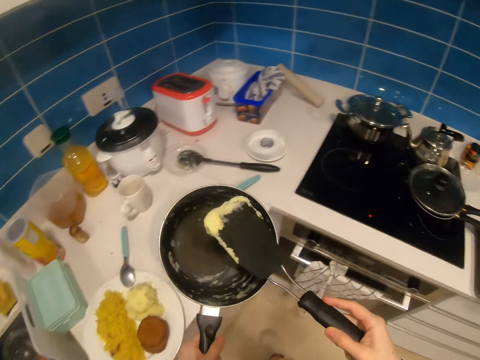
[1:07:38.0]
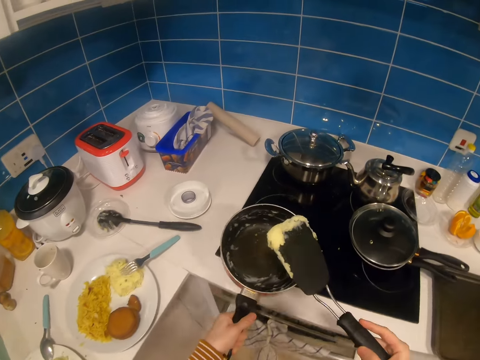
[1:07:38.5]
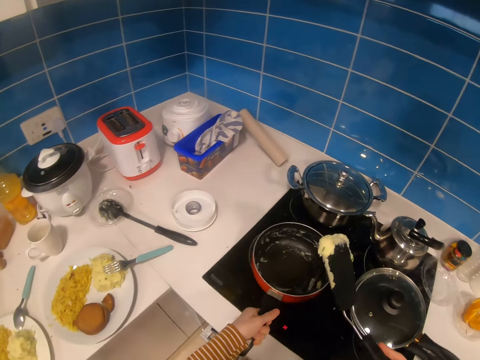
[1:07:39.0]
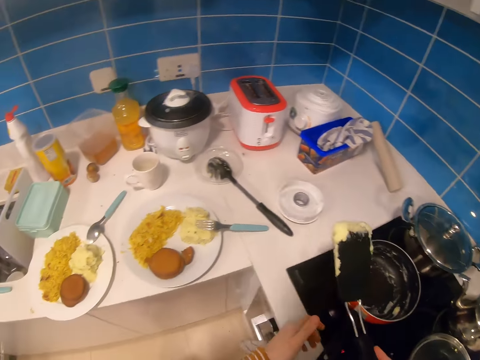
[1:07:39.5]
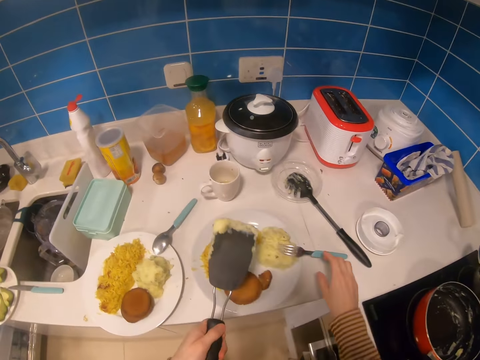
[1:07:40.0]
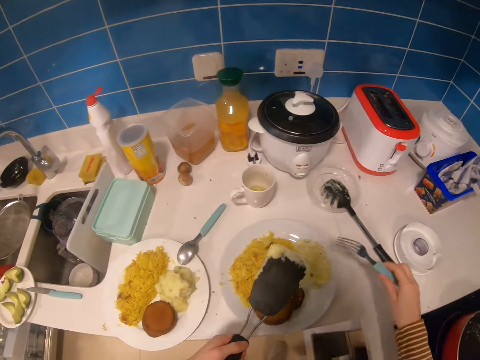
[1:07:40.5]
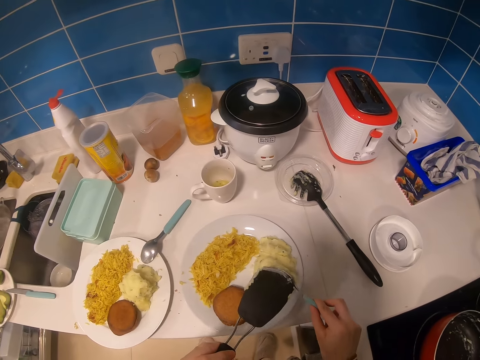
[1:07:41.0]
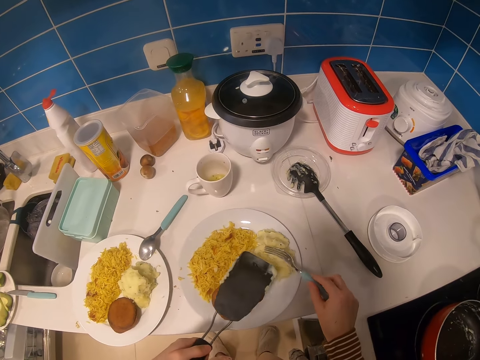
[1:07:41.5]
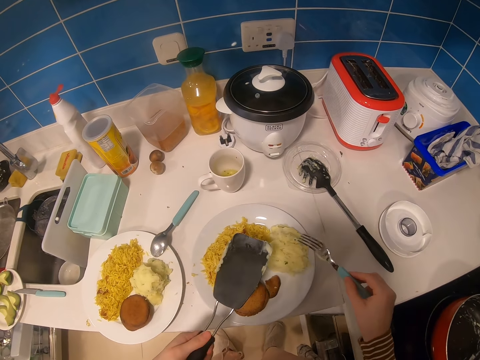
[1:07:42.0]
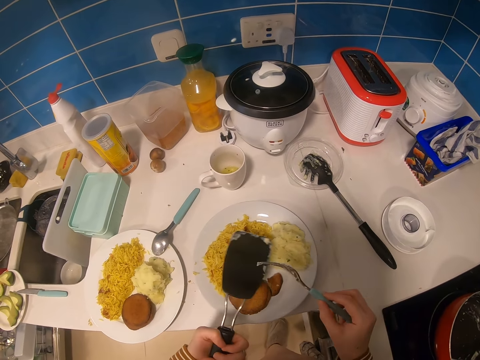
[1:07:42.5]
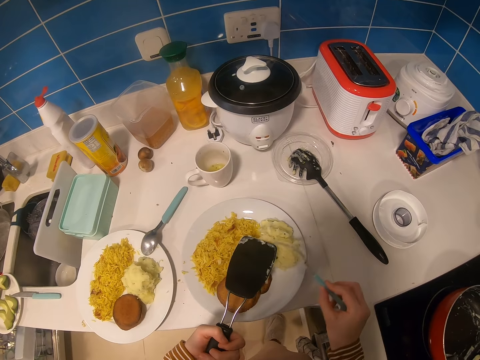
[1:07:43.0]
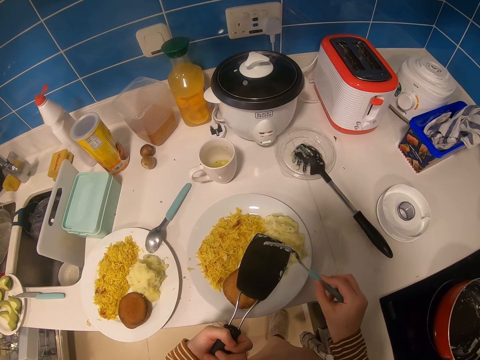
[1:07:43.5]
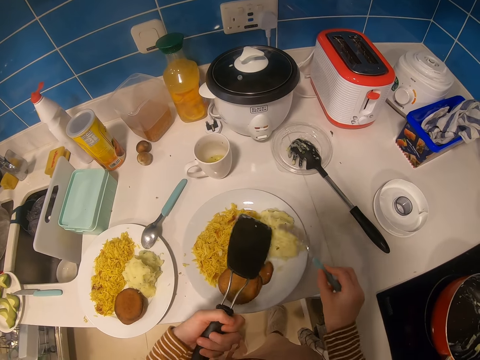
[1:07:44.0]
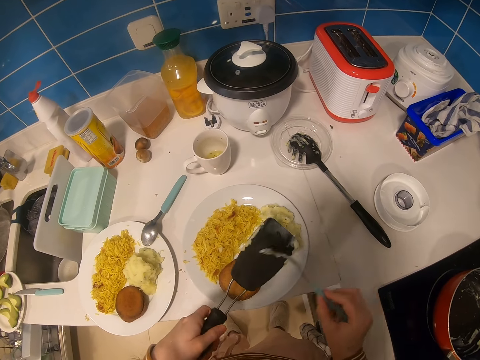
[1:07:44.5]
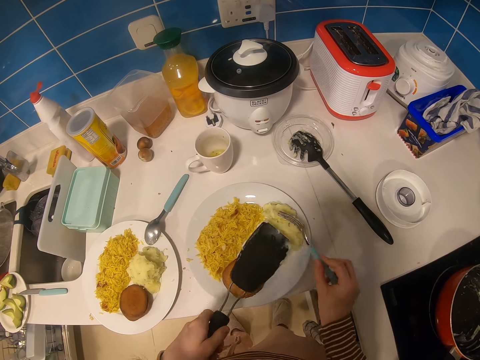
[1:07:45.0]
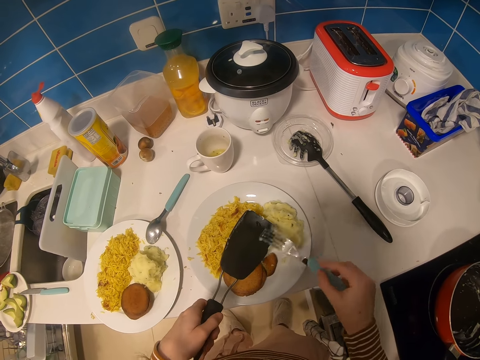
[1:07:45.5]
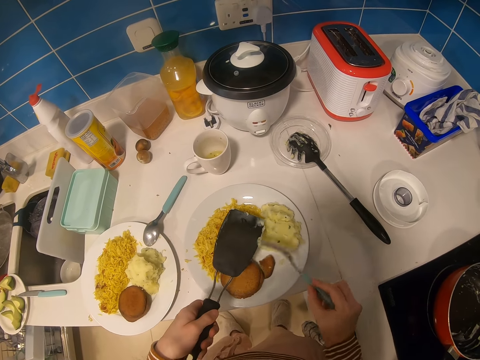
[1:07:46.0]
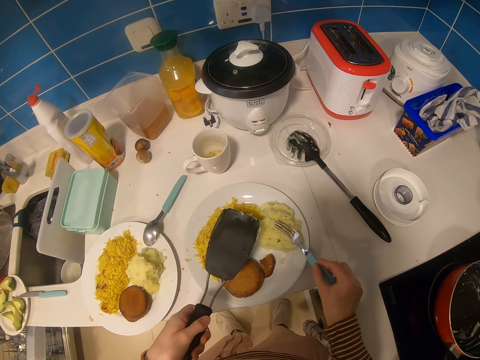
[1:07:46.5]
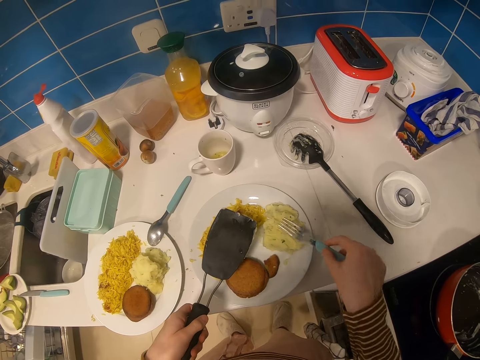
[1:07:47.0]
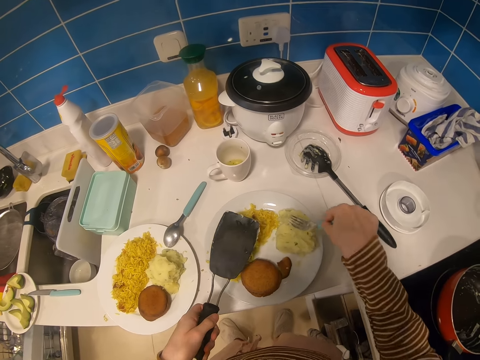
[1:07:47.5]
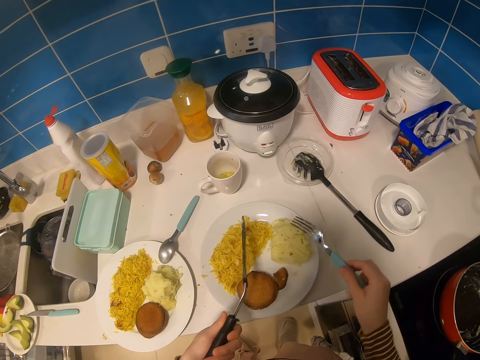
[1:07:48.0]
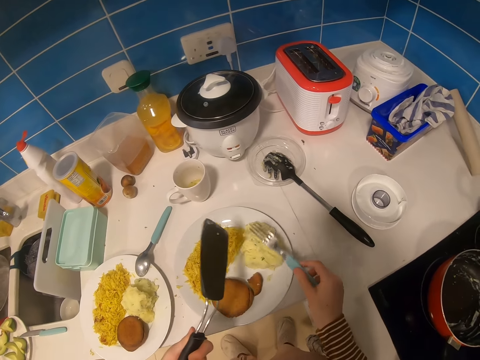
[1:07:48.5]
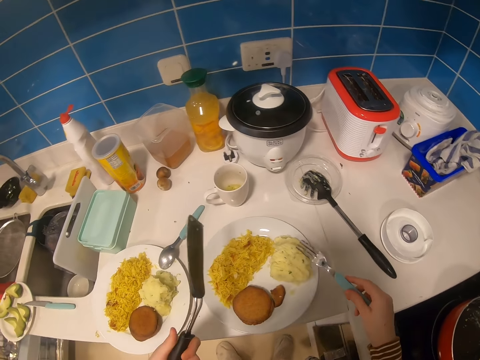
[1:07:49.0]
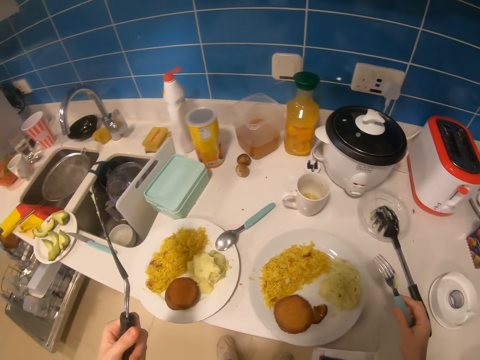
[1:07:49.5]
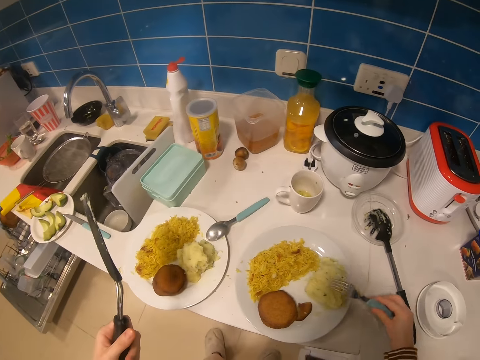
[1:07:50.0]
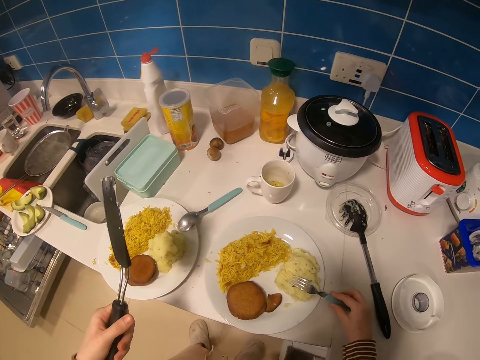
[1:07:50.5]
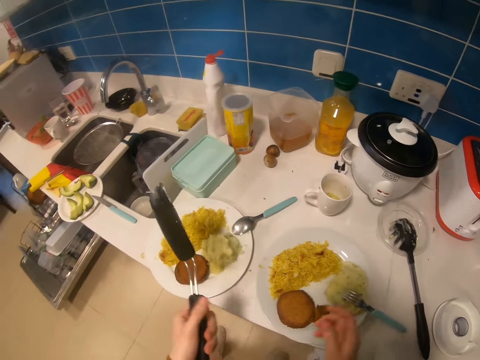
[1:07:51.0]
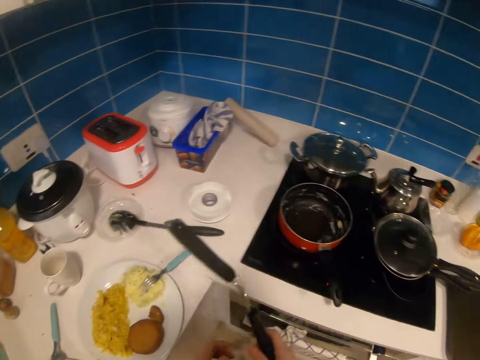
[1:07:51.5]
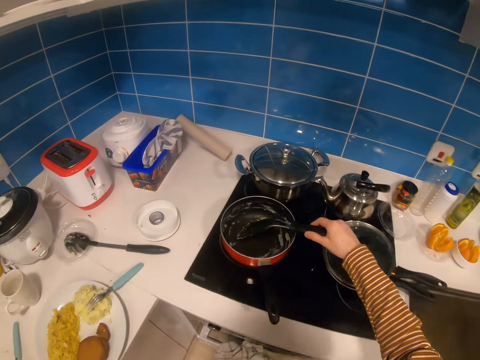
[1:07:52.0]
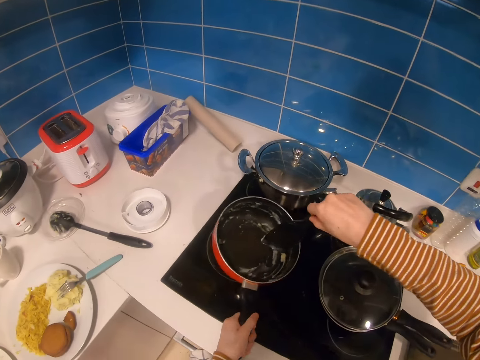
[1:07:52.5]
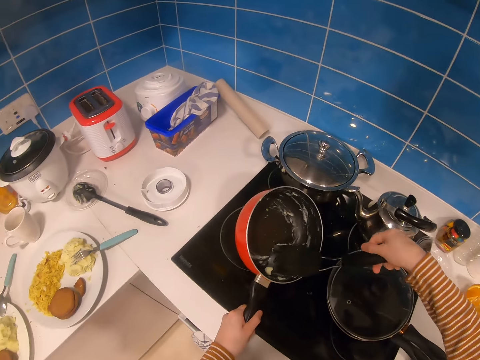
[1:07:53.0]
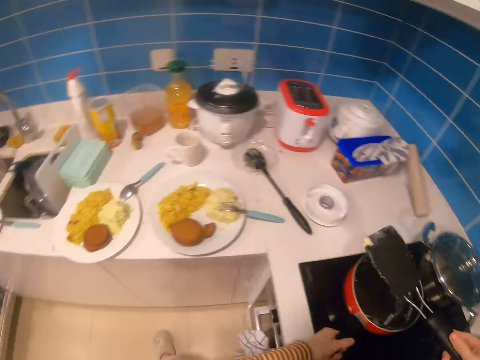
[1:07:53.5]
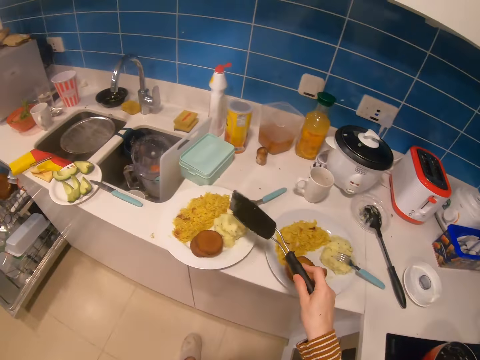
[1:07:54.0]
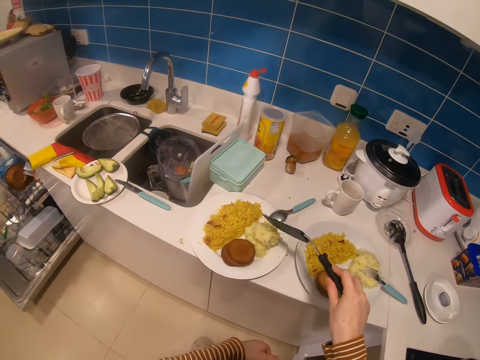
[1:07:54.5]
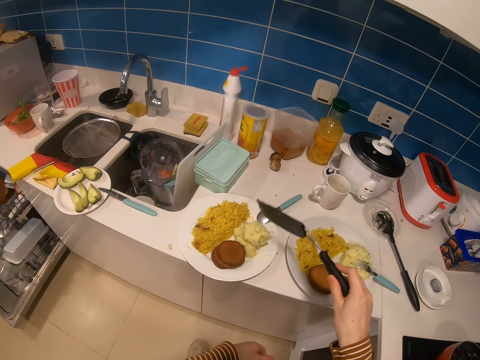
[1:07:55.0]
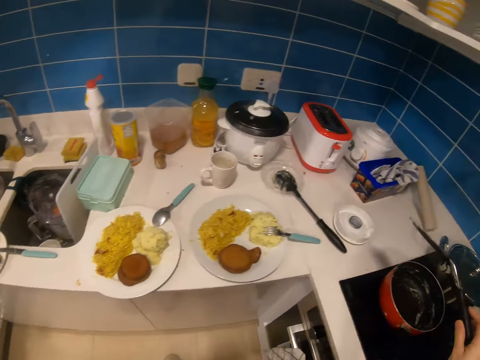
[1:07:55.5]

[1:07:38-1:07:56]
The camera wearer turns to a cooking oven. She places the sauce pan on the stove. She picks a fork from the countertop. She removes some mashed potatoes from a cooking spoon using the fork. She turns the cooking spoon around. She removes food from the serving spoon with the fork. She smears the food into a plate with the fork. She turns the serving spoon with her left hand. She removes food from the serving spoon with the fork. She smears the food into the plate with the fork. She places the fork in the plate. She holds the serving spoon with both hands. She scrubs the cooking pan with the spatula. She holds the cooking pot. She scoops food from the cooking pot. She puts food into the plate.

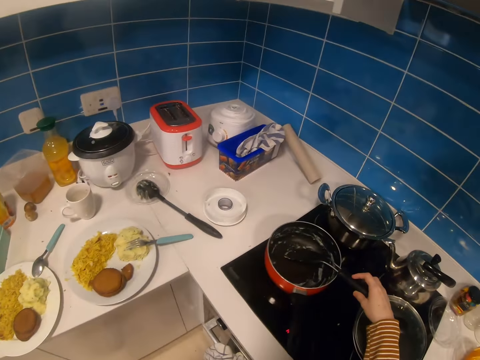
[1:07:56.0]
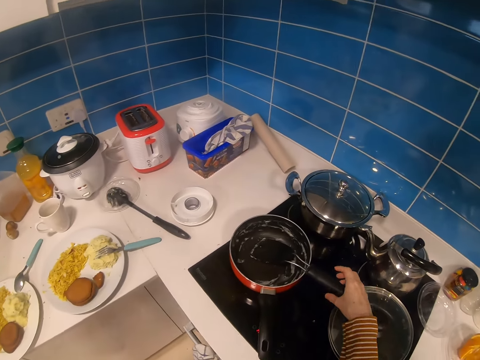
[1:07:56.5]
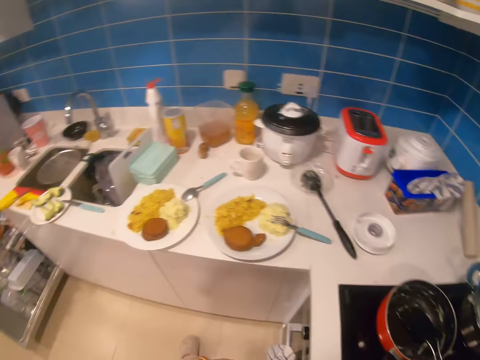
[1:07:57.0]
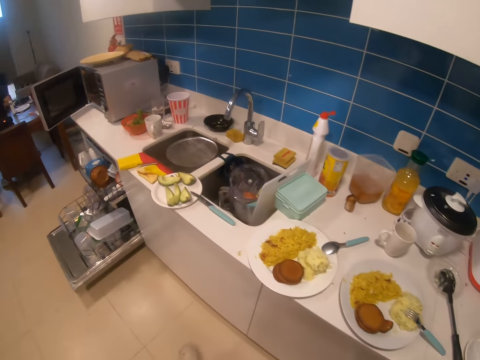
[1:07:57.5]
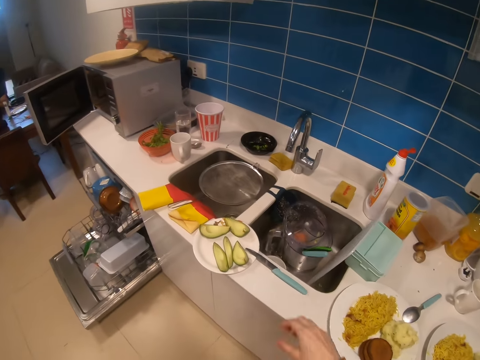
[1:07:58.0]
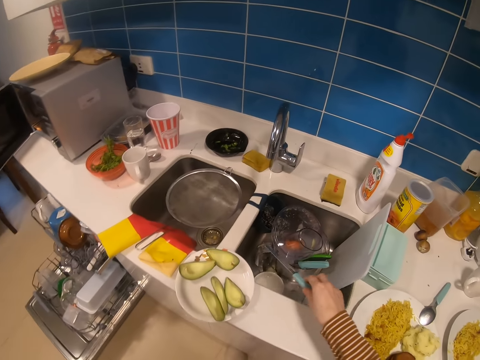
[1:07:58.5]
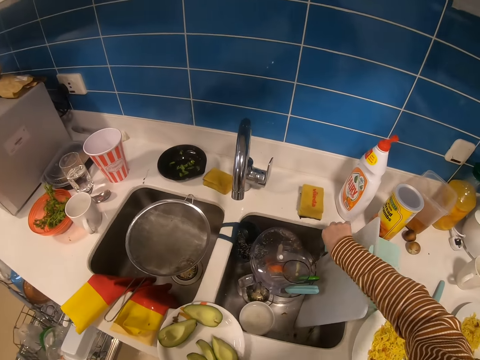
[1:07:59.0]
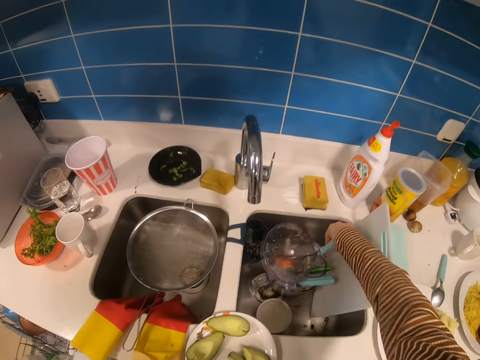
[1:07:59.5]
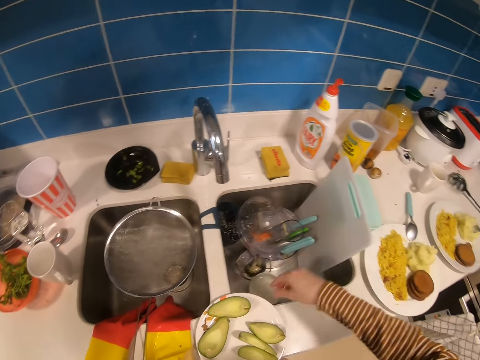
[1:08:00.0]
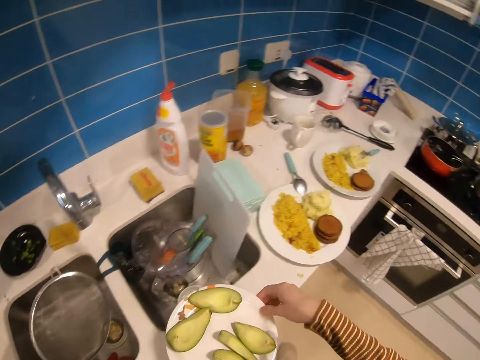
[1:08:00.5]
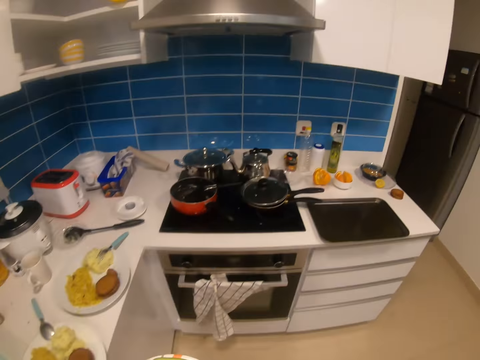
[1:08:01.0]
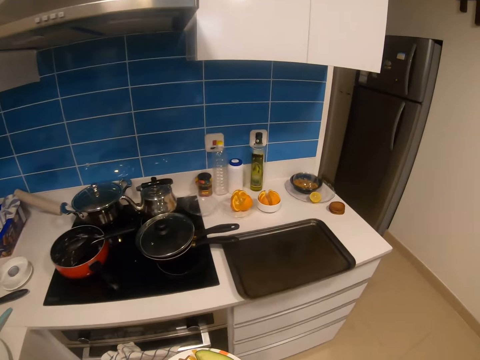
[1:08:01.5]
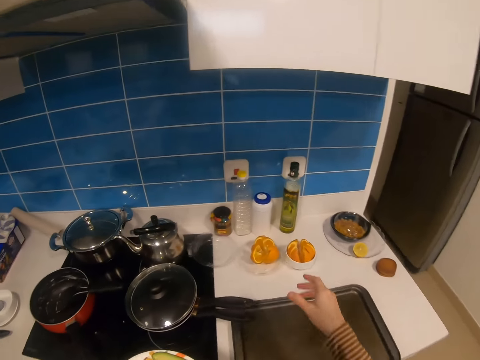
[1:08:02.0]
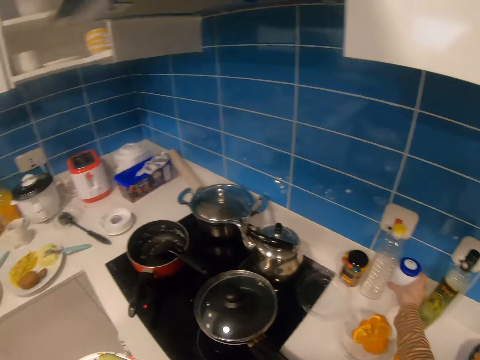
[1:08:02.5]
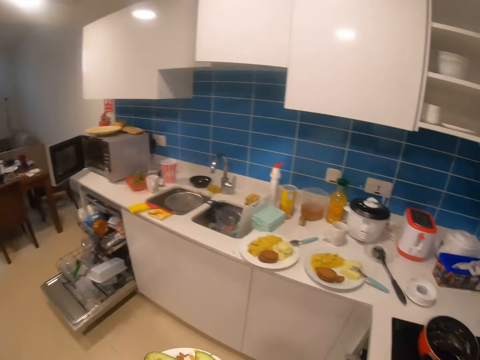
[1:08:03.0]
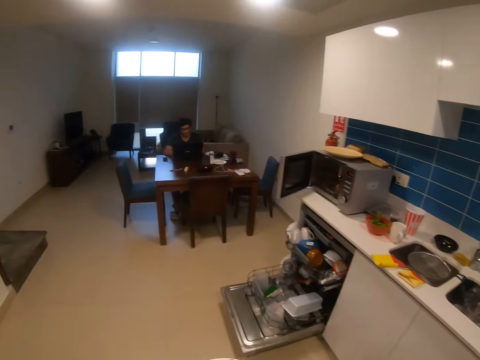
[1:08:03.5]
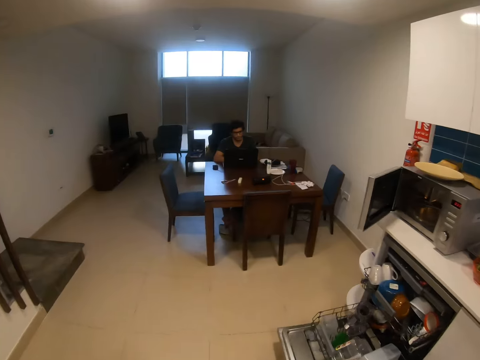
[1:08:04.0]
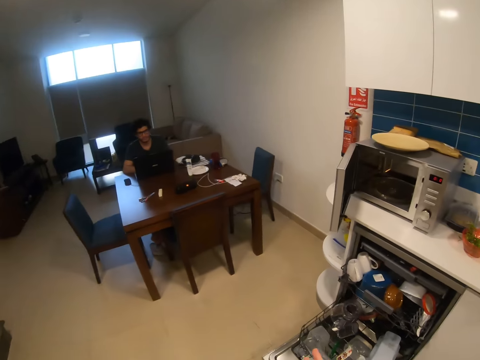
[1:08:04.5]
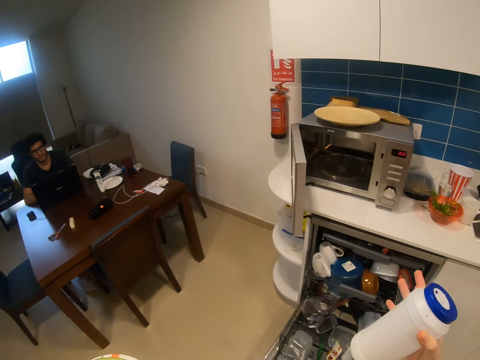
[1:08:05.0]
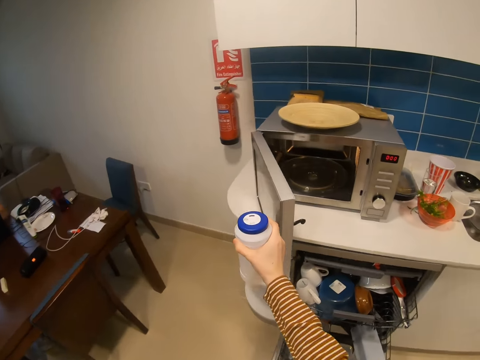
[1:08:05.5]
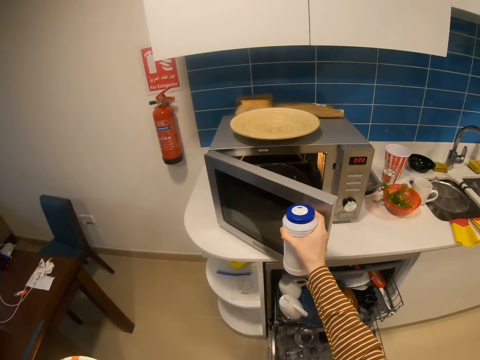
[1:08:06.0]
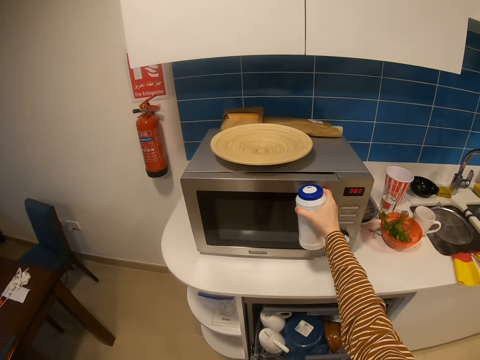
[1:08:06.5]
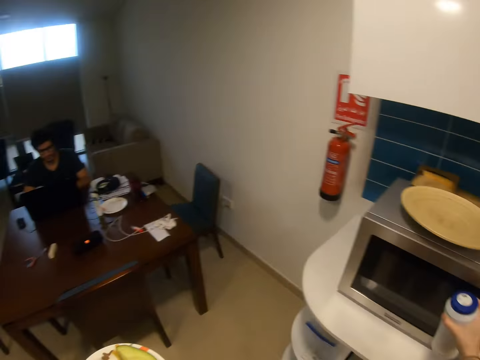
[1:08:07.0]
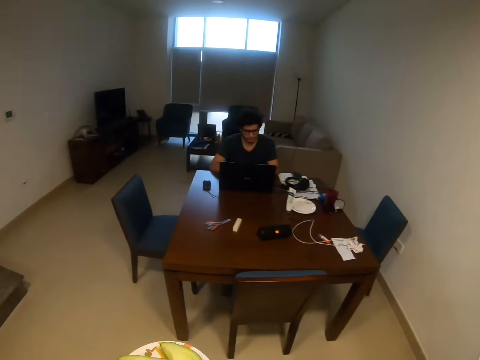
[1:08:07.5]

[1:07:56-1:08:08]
The camera wearer places the spatula or serving spoon in the cooking pan. They pick a knife. They place the knife inside the blender or sink. They pick a plate of avocado. They turn around in a kitchen. They take the salt shaker from the counter top. They walk in the room. They close the microwave door. They walk towards the table.
